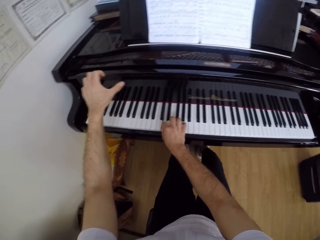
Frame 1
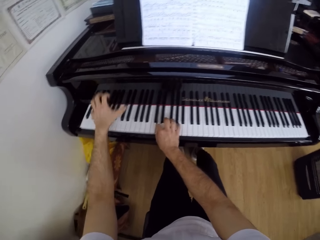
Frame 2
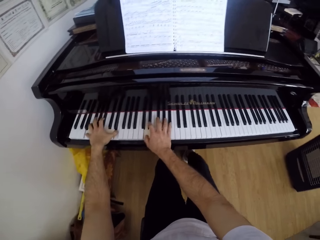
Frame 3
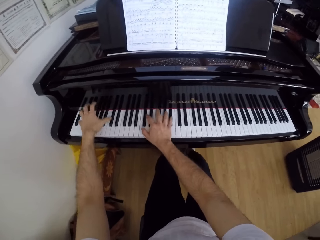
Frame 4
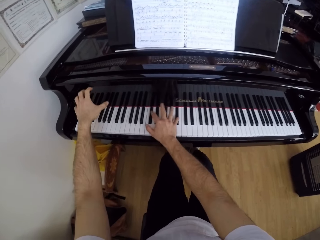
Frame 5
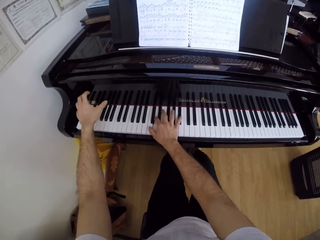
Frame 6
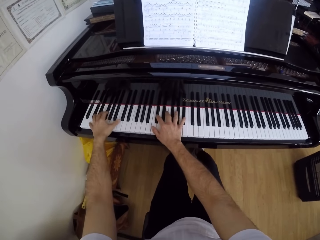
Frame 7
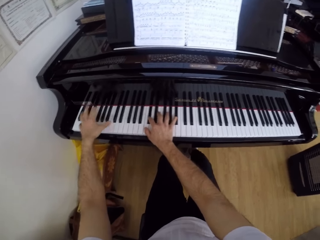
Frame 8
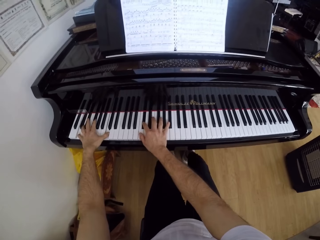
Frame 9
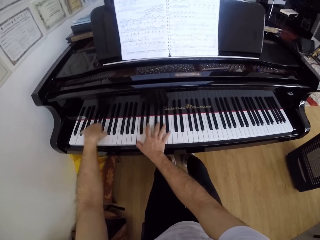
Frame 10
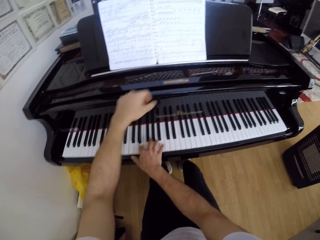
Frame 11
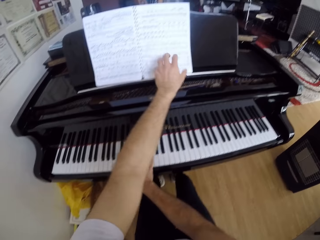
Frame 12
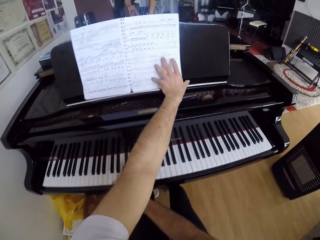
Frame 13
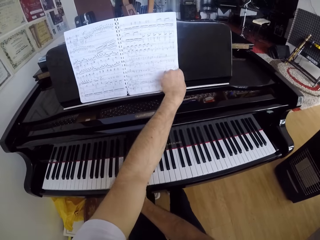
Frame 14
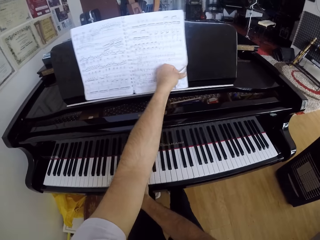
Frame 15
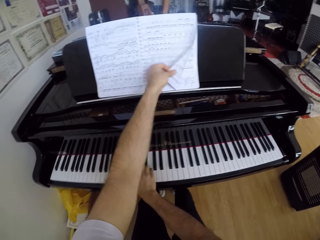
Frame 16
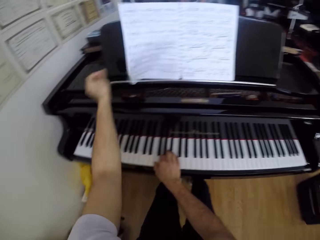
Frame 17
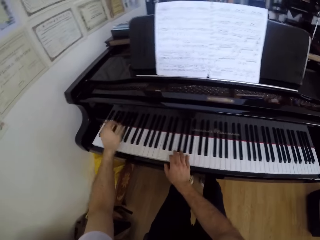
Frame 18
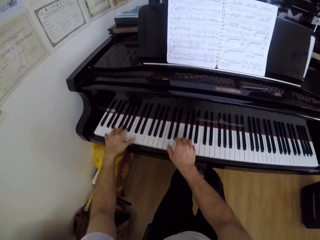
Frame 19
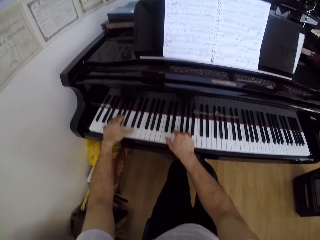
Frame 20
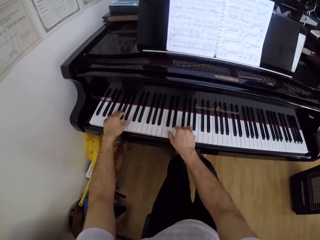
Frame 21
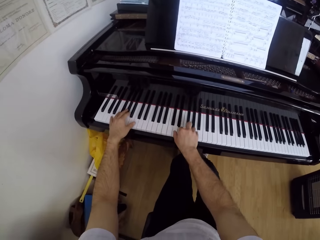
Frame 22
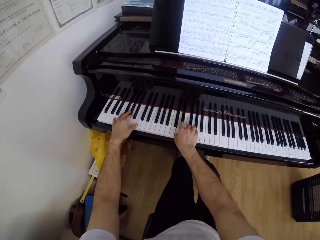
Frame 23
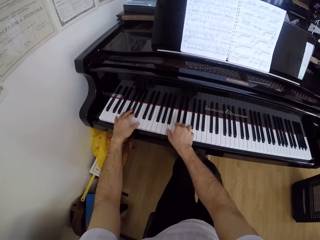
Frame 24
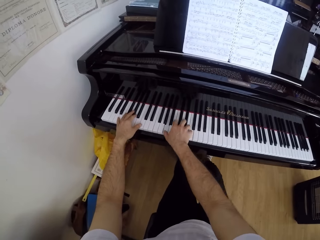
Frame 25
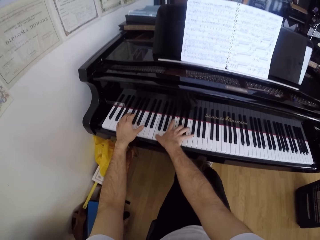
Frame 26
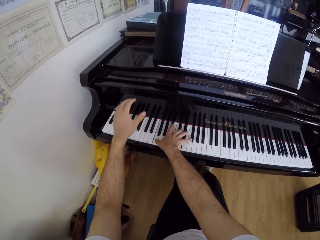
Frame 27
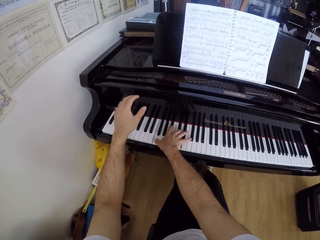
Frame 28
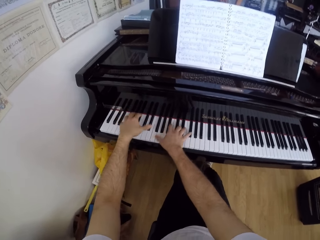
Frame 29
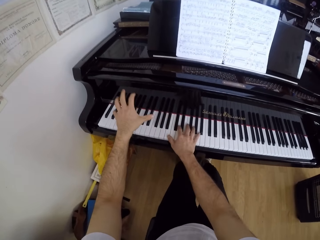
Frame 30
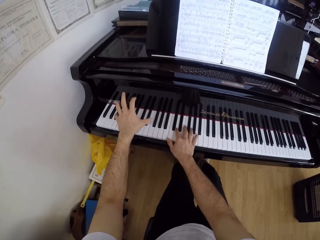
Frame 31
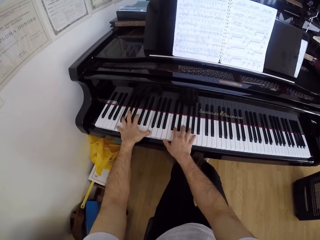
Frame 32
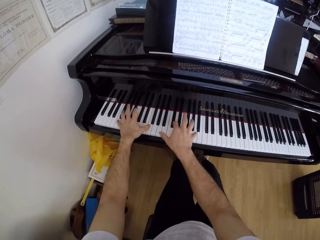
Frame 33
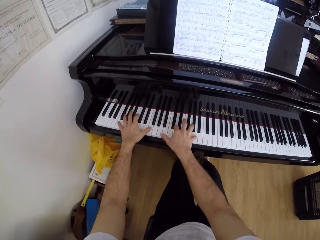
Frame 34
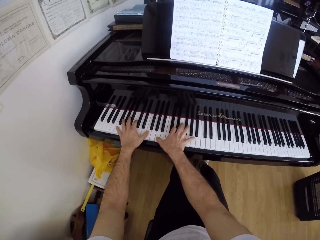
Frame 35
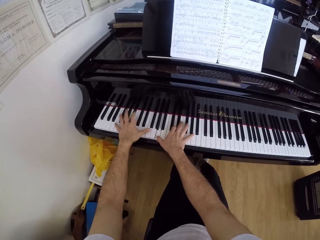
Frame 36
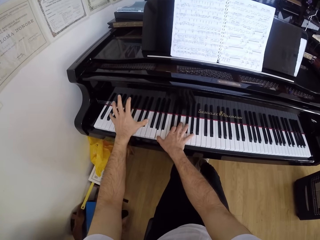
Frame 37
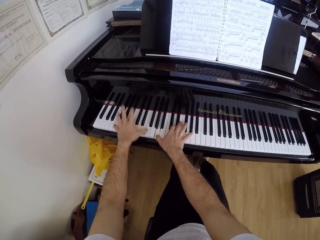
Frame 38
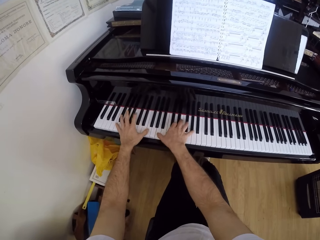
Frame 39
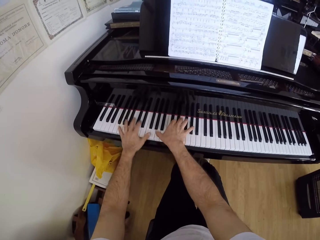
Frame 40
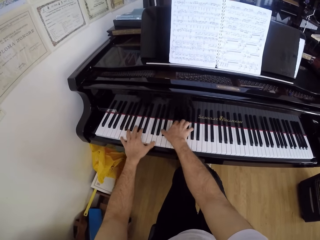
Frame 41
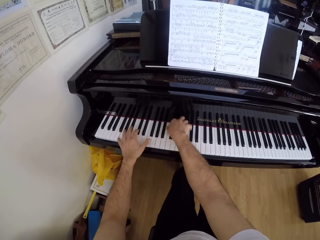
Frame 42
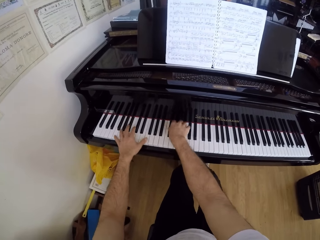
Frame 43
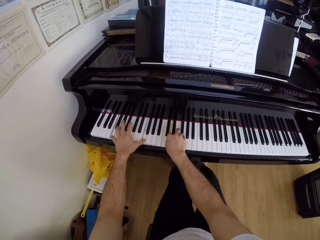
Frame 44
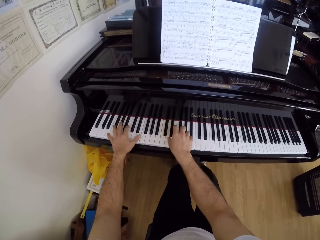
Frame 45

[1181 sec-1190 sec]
The camera wearer flips a page of a manuscript with his left hand. He plays the piano with both hands.

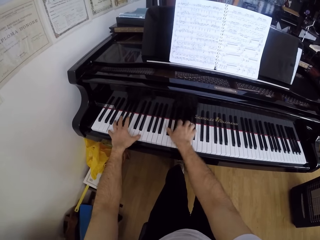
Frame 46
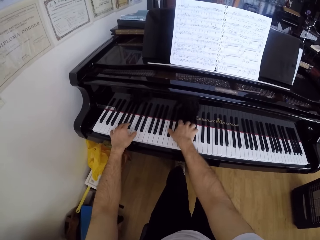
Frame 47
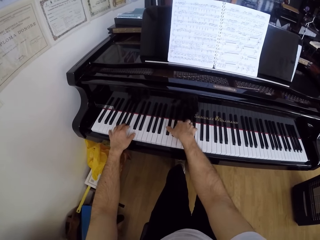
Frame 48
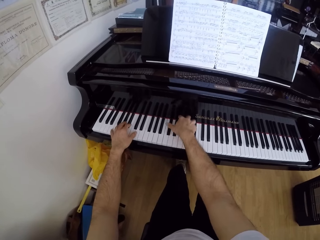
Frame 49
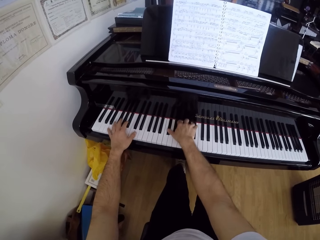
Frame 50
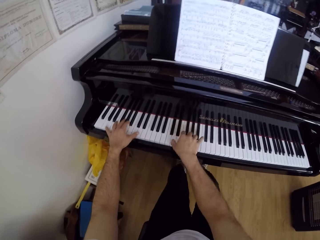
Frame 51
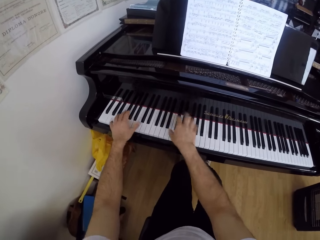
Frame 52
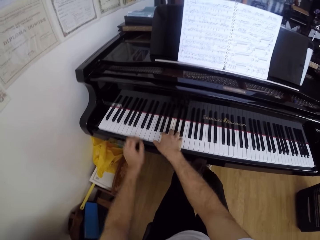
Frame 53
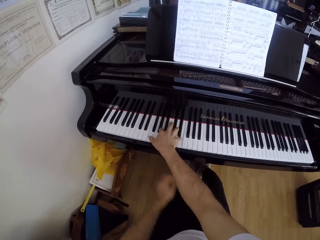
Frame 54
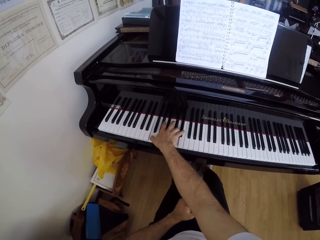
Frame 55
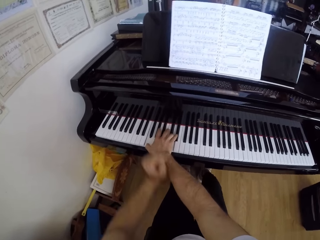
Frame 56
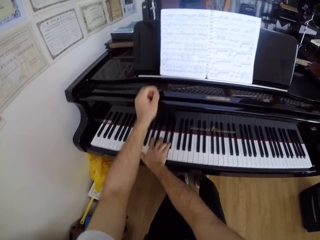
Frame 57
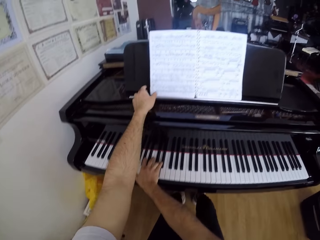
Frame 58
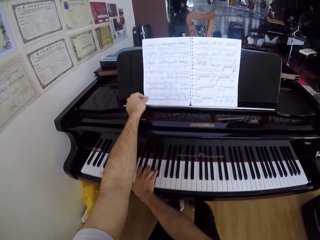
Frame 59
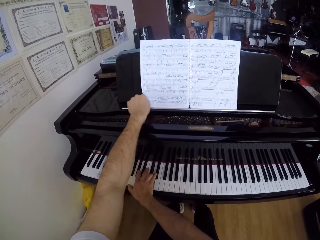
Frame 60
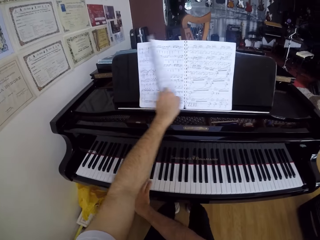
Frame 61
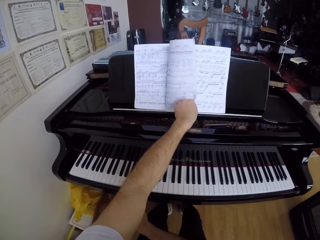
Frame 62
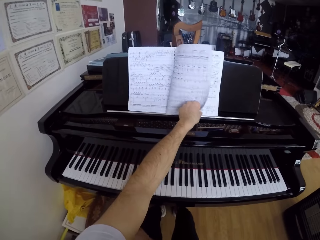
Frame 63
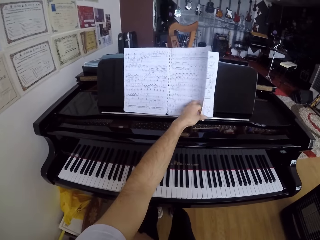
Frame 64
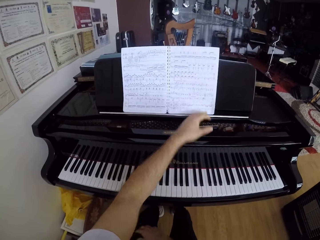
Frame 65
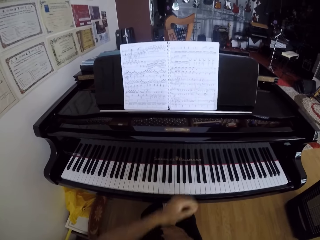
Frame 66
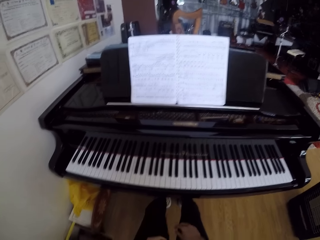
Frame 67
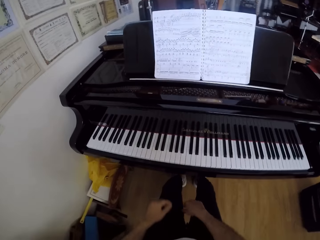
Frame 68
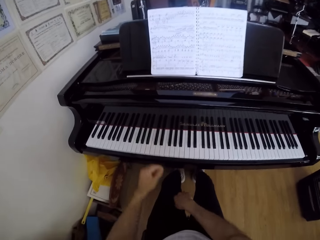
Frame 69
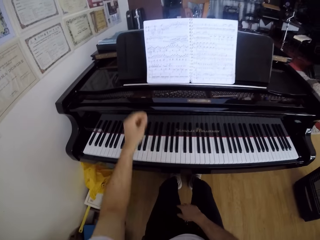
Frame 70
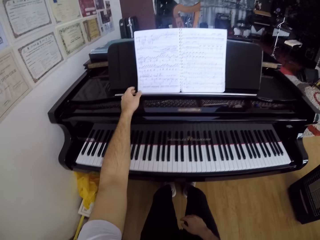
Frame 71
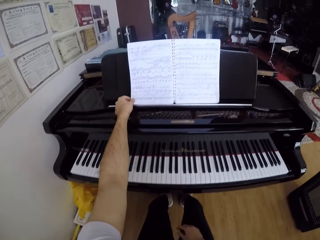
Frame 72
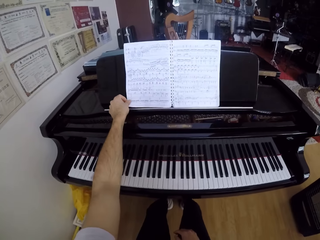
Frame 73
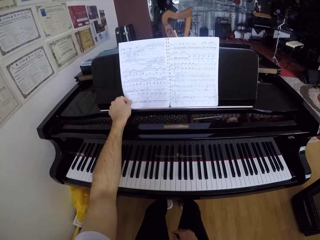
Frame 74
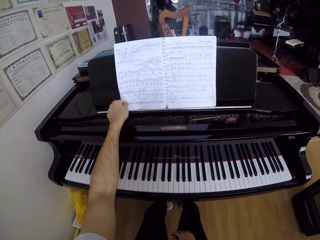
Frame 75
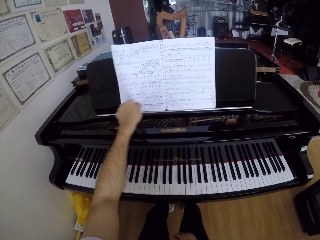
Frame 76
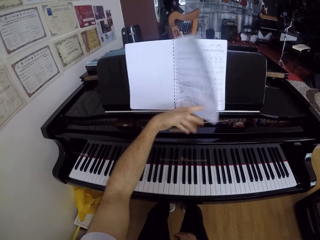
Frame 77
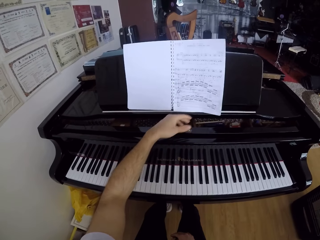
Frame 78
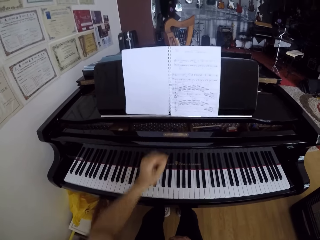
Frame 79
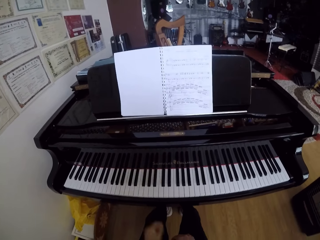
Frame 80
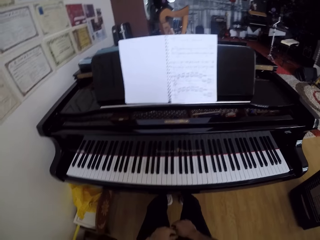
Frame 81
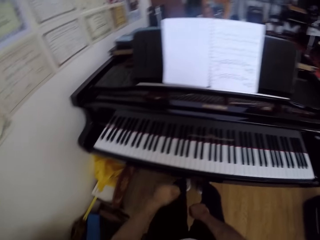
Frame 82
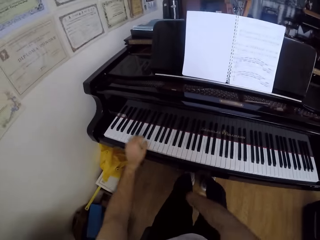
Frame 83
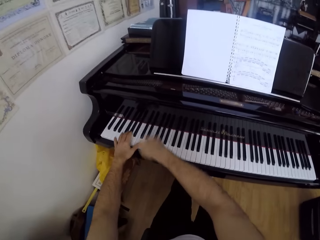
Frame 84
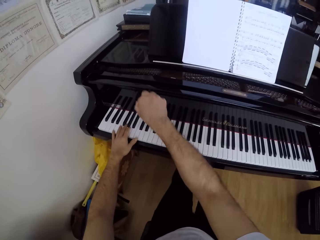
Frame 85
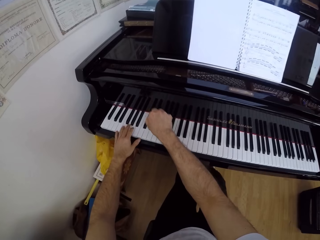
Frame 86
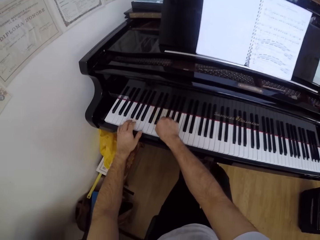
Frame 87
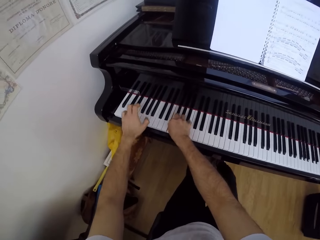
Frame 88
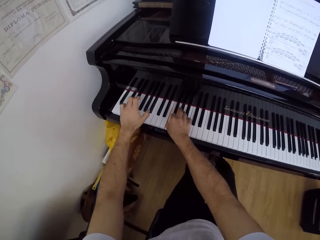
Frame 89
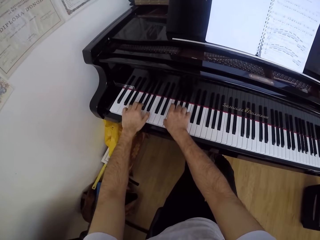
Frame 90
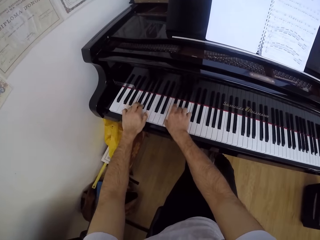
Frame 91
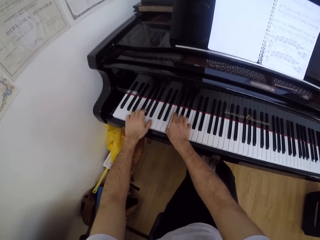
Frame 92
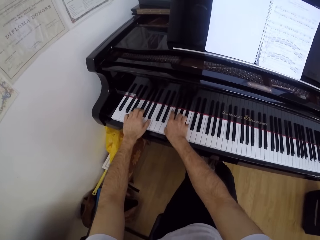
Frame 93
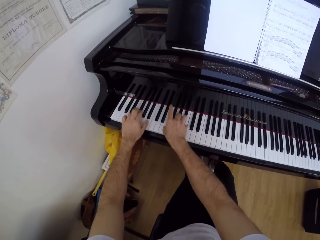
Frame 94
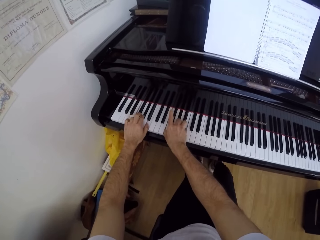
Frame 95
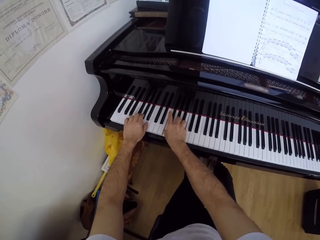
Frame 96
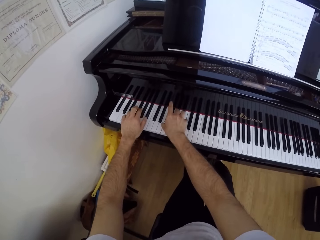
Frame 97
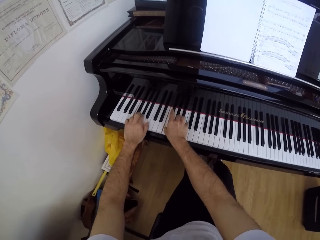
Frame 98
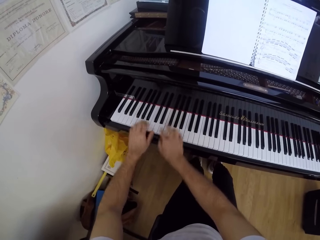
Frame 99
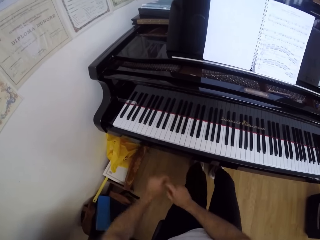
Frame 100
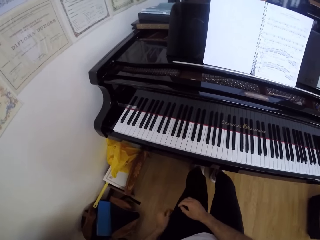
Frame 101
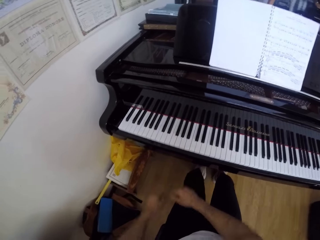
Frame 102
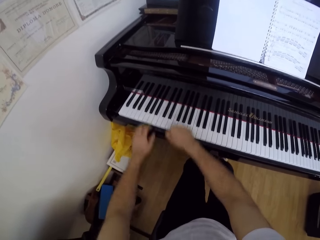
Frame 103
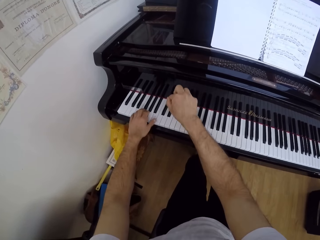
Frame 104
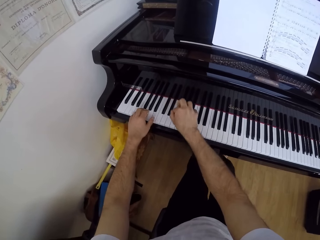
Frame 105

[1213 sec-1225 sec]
The camera wearer drops his left hand on his body. He flips a page of the manuscript with his left hand. He drops his right hand on his body. He drops his left hand on his body. He flips a page of the manuscript with his left hand. He drops his left hand on his body. He plays the piano with both hands. He drops both hands on his body. He moves the hands.
